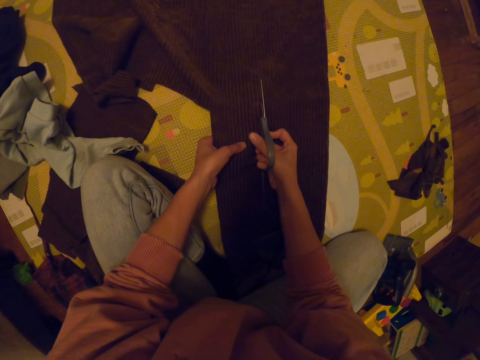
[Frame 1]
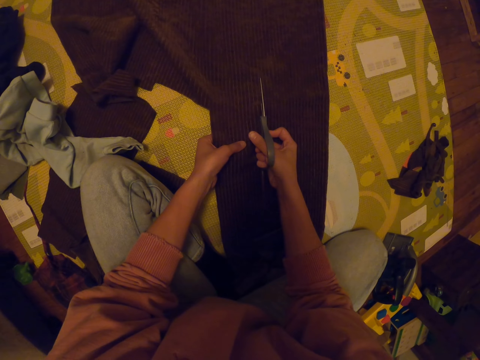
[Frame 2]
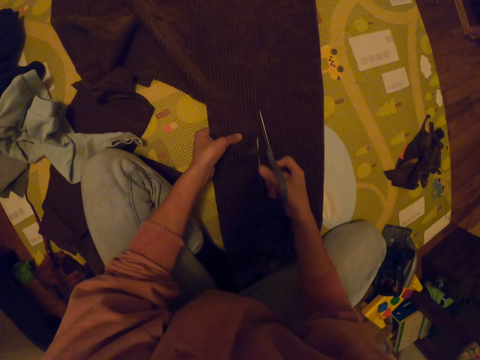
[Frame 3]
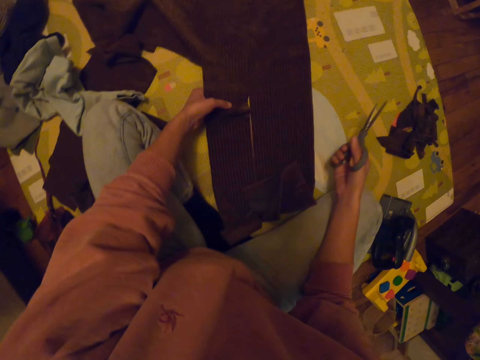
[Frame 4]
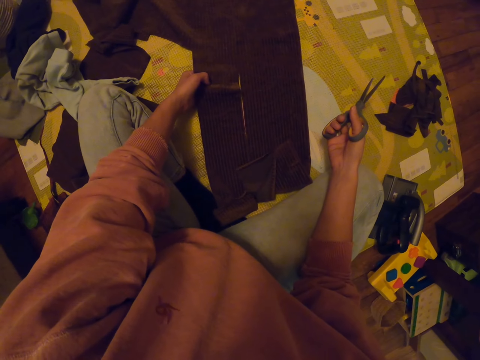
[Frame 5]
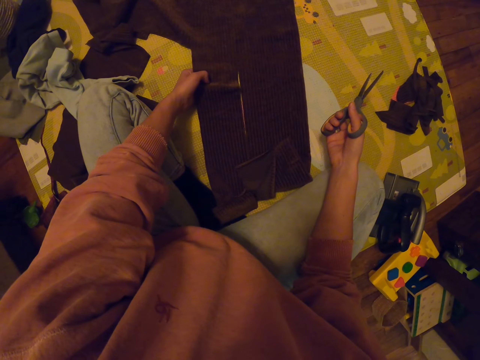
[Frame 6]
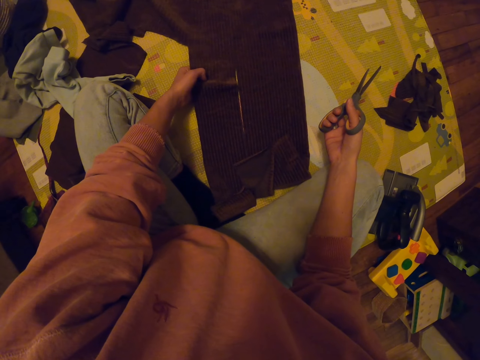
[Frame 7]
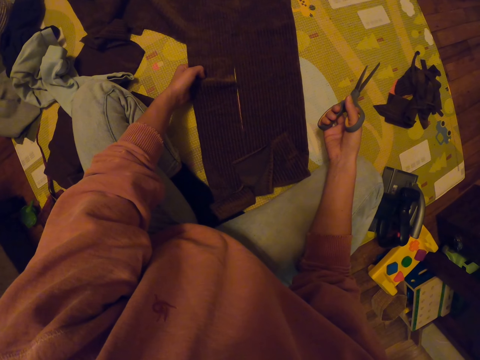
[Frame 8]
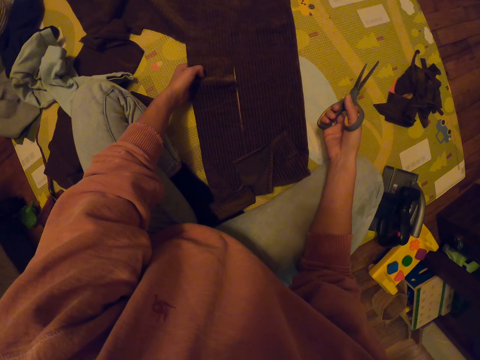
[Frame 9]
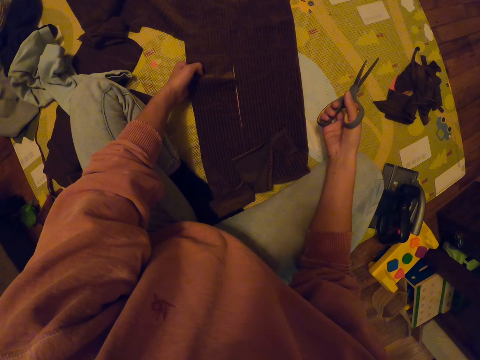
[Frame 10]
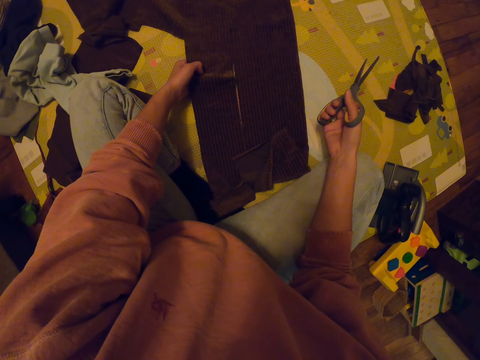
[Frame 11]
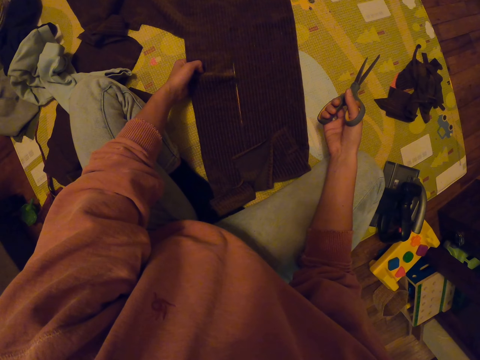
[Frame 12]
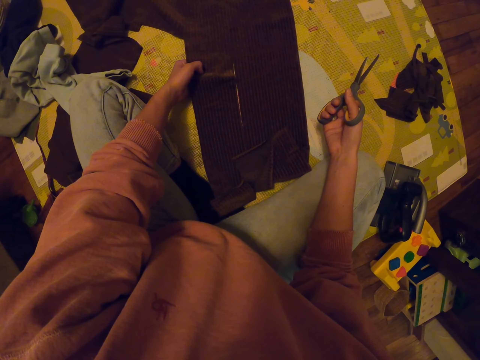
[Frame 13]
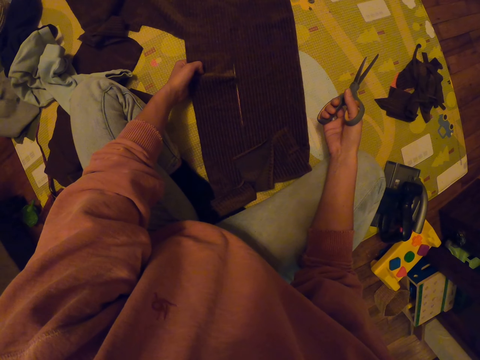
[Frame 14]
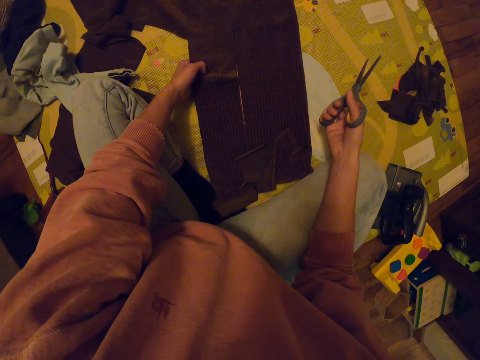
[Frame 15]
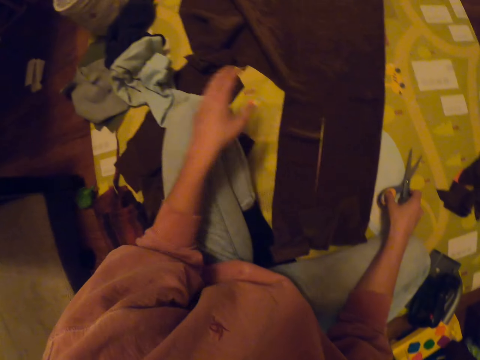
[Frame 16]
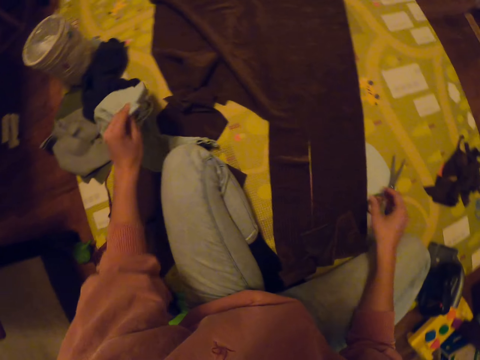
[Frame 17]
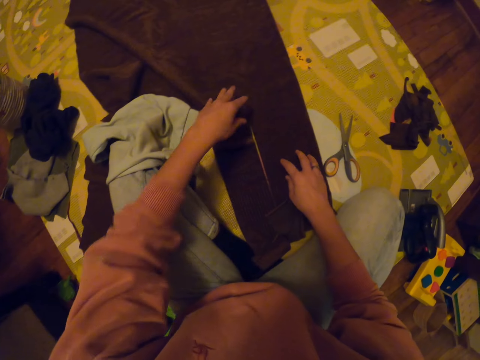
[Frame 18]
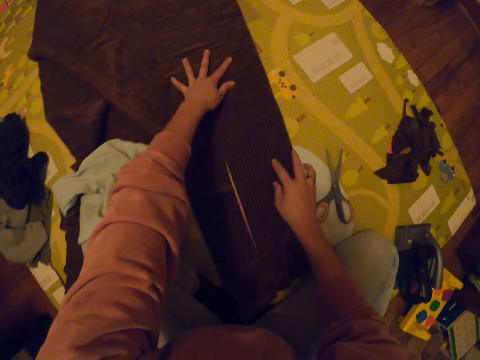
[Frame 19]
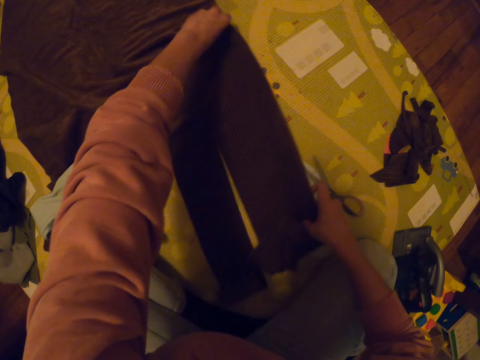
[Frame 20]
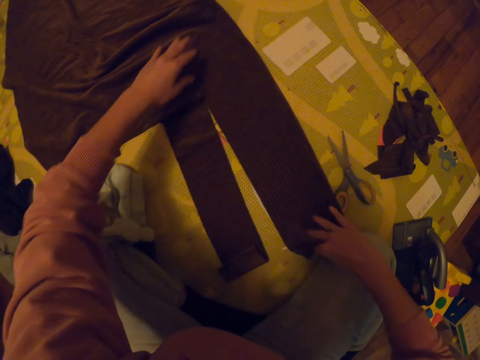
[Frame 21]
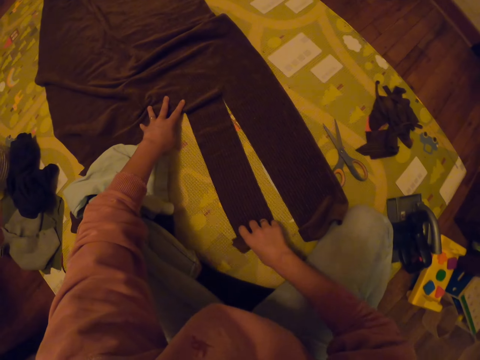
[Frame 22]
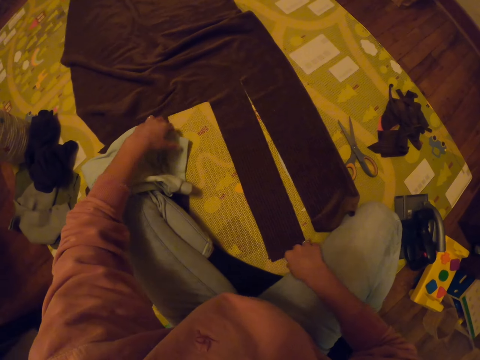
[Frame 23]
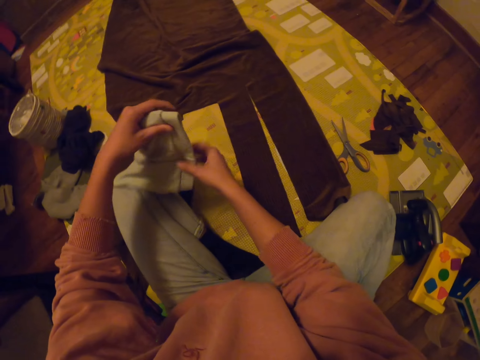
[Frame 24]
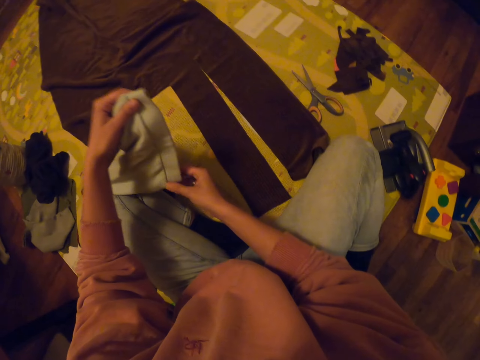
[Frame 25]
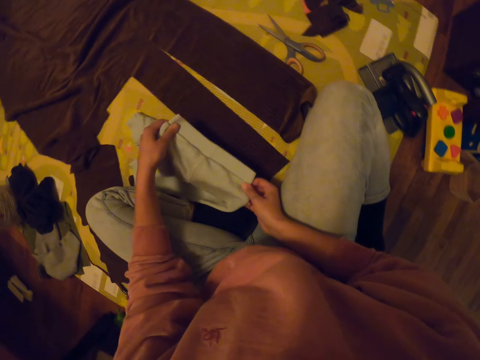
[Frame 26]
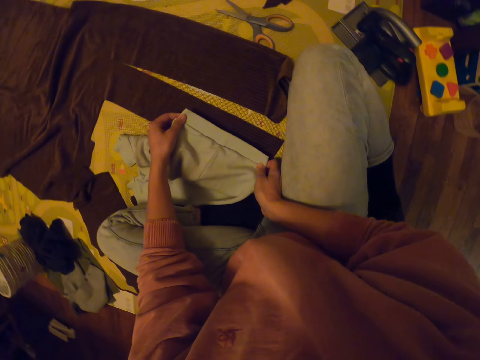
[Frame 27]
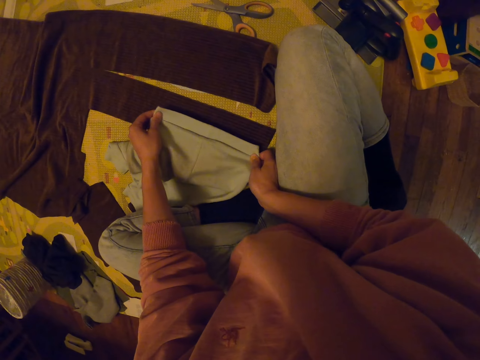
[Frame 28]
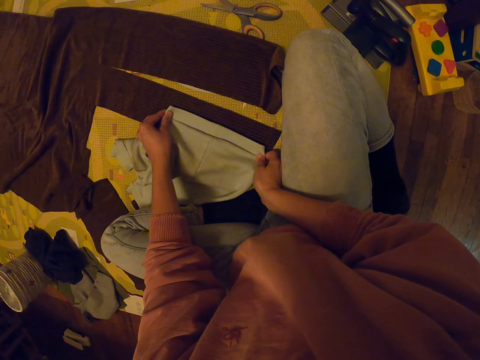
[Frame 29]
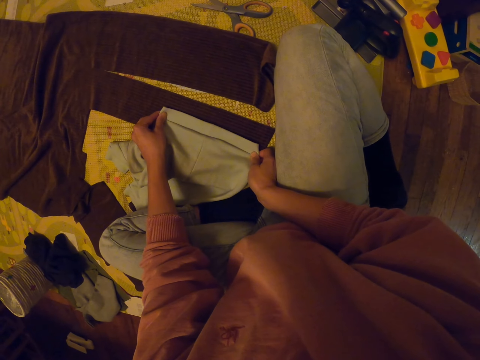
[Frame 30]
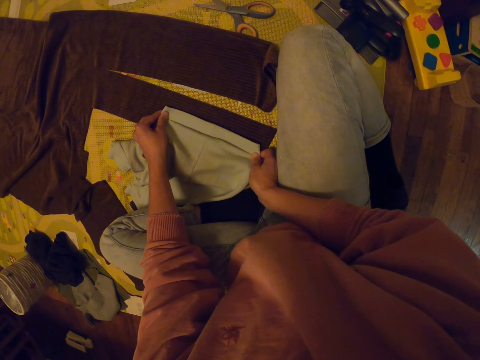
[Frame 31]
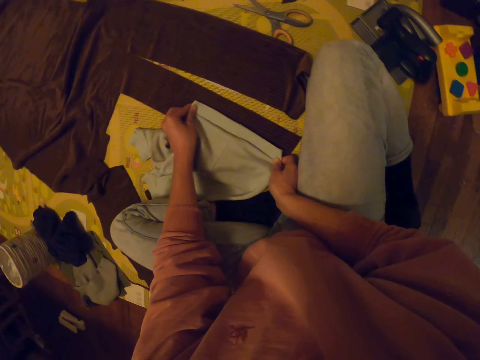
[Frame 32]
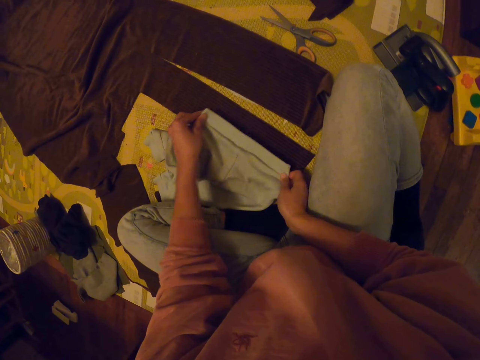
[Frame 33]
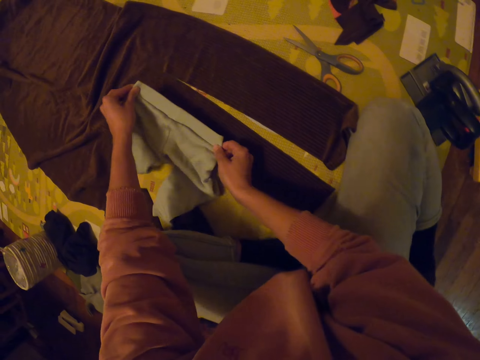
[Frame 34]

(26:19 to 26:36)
The camera wearer places the scissors down. They hold the scissors with the right hand. They pick up the trouser or shorts. They place the scissors down. They place the trouser down. They align the cloth. They pick up the trouser. They measure the trouser. They place the shorts on the cloth.

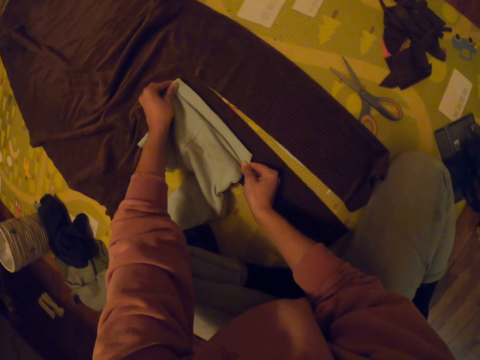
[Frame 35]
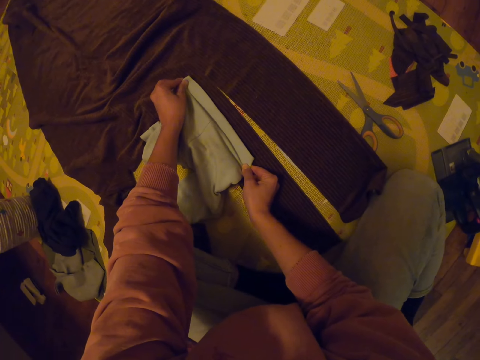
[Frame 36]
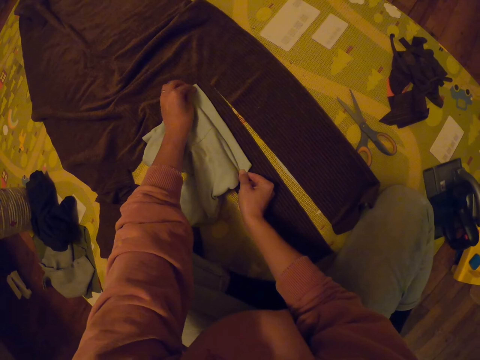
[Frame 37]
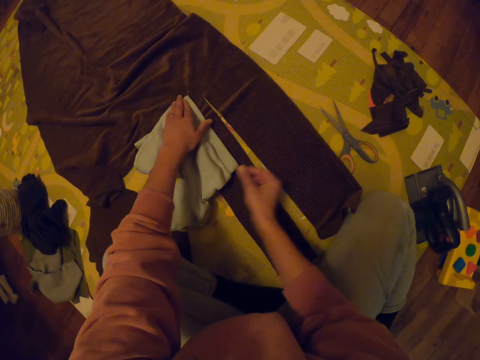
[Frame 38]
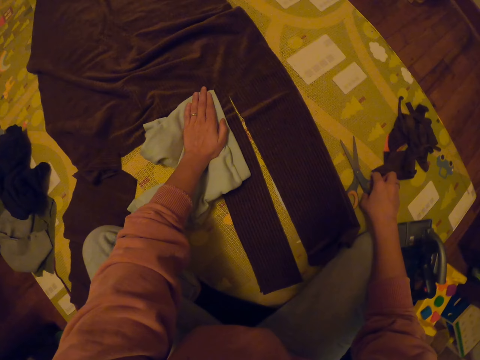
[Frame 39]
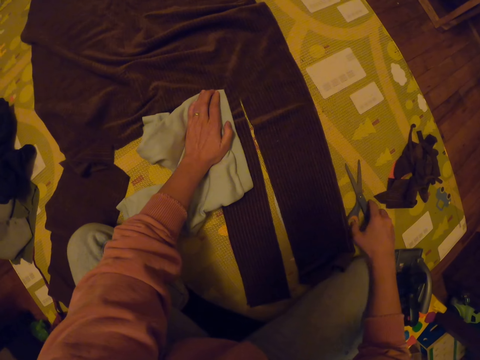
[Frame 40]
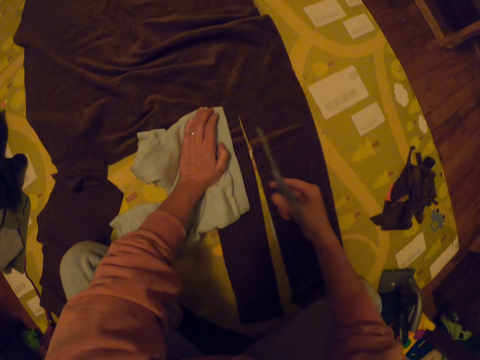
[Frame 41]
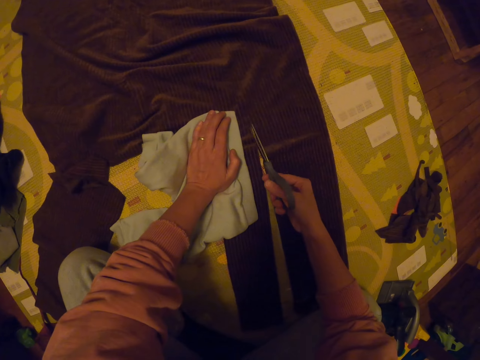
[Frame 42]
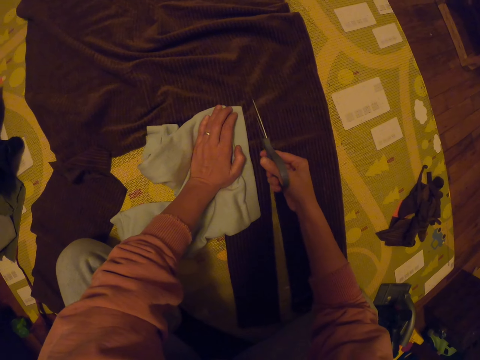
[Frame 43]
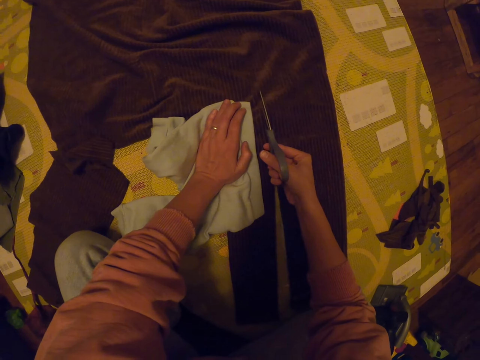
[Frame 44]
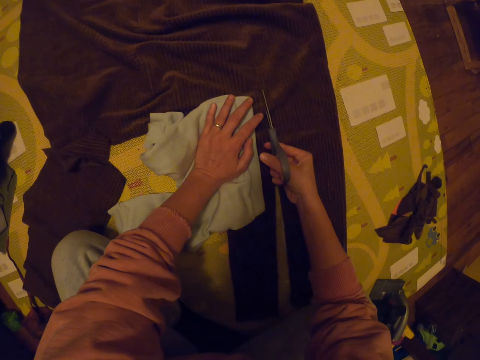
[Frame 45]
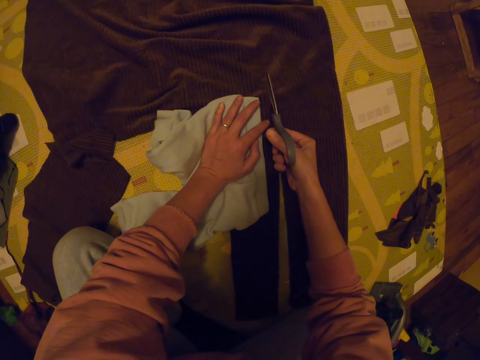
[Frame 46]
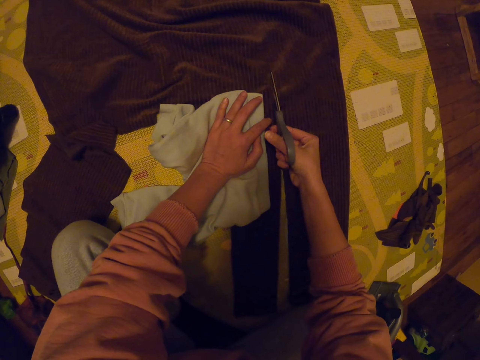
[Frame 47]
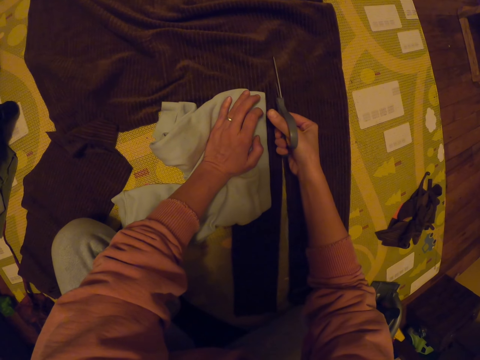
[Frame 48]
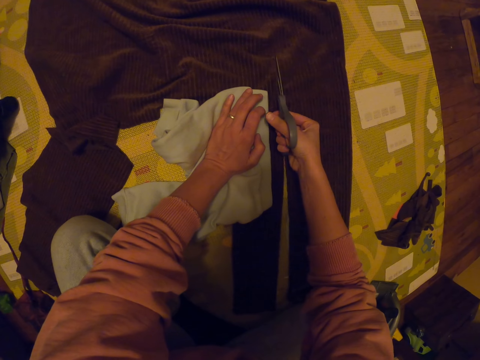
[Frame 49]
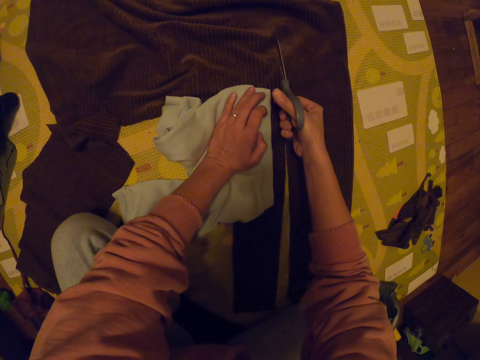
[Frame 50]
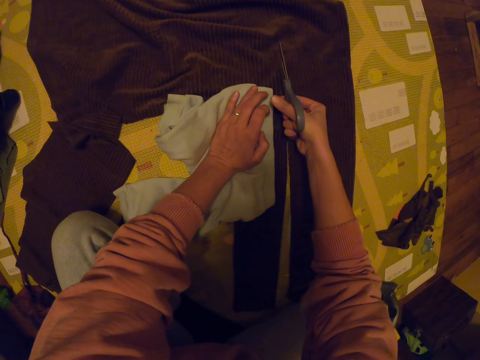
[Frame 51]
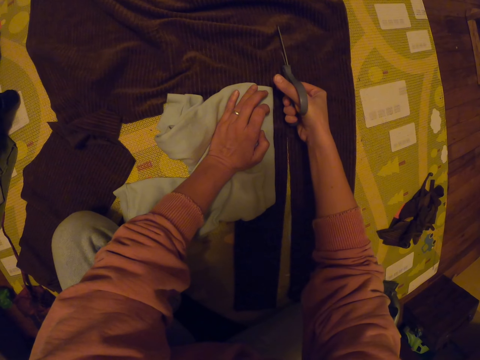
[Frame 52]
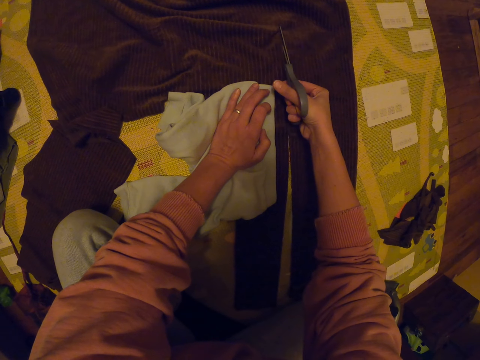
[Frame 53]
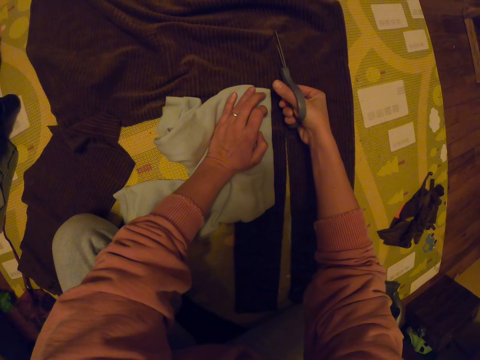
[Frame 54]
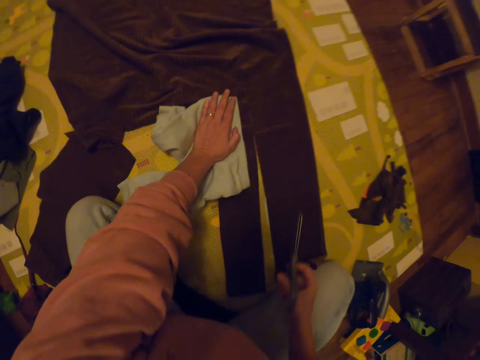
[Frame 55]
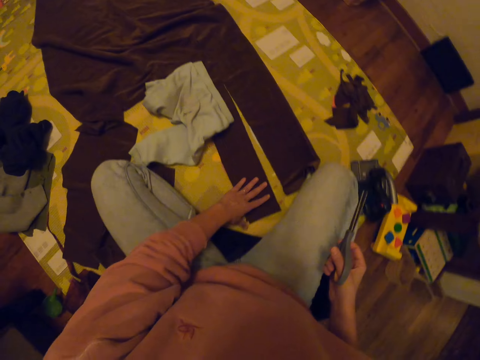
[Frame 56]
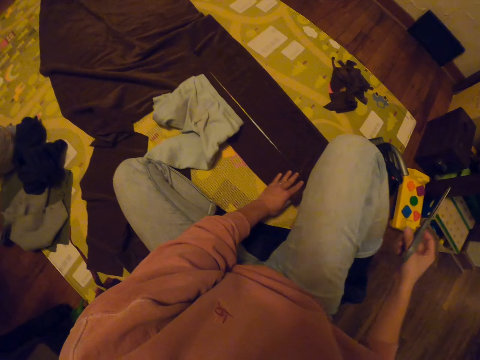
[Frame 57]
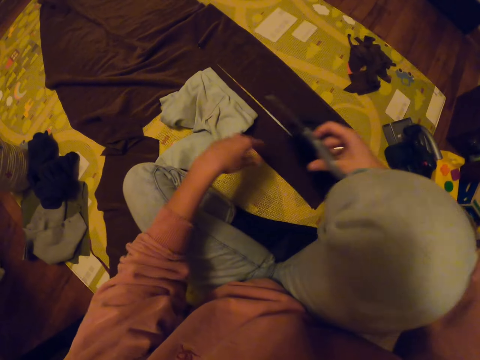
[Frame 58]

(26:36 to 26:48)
The camera wearer picks up the scissors. They cut the cloth with the scissors.
